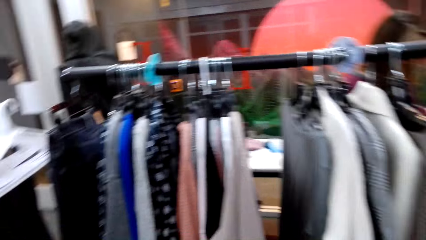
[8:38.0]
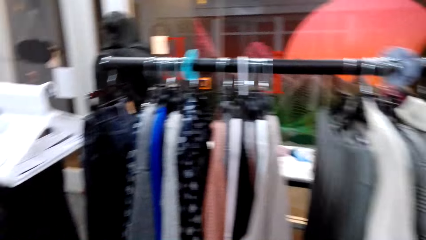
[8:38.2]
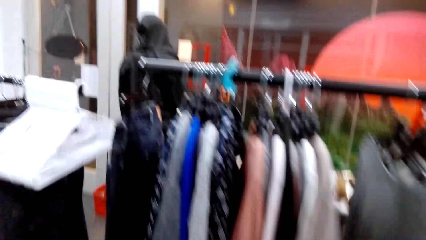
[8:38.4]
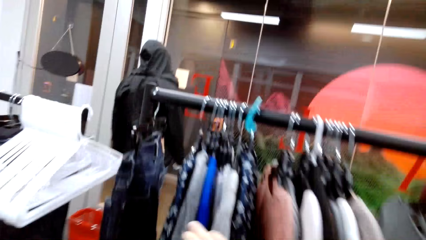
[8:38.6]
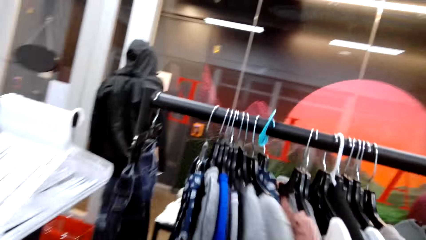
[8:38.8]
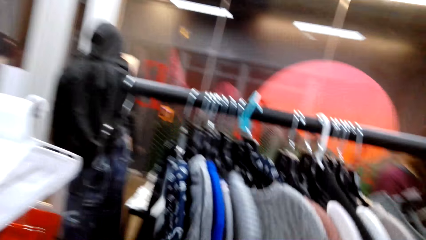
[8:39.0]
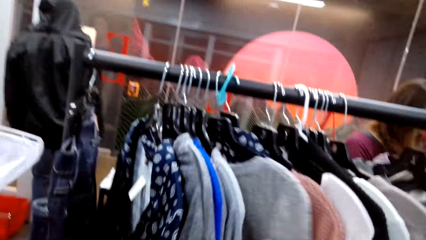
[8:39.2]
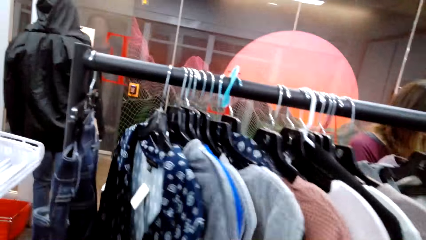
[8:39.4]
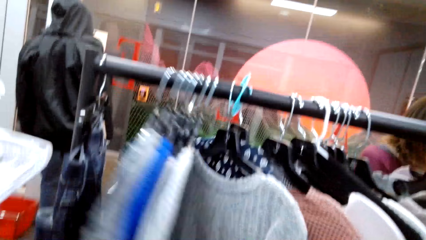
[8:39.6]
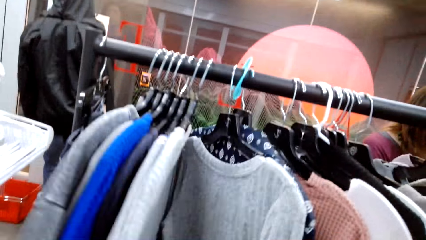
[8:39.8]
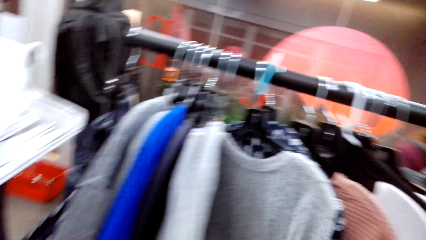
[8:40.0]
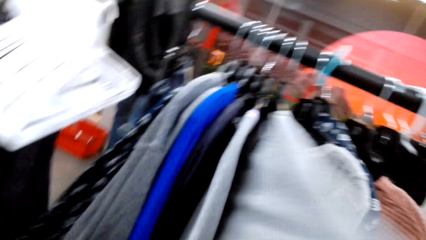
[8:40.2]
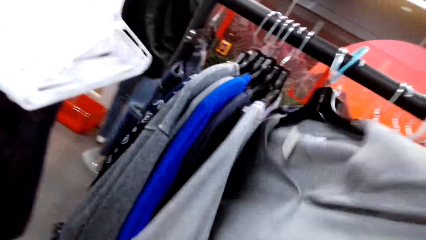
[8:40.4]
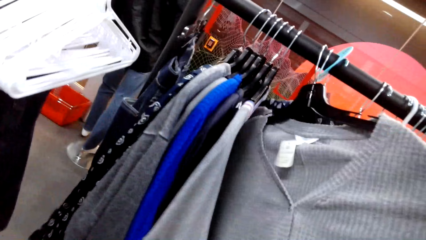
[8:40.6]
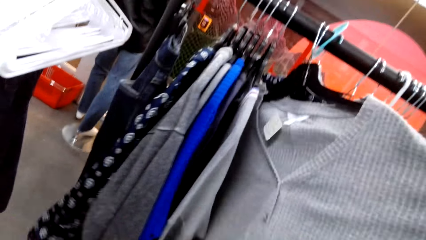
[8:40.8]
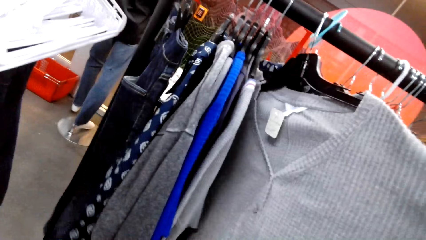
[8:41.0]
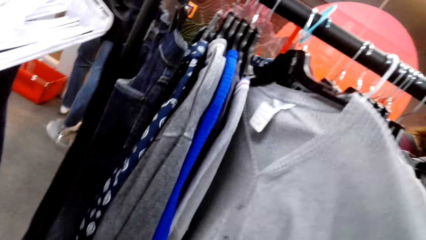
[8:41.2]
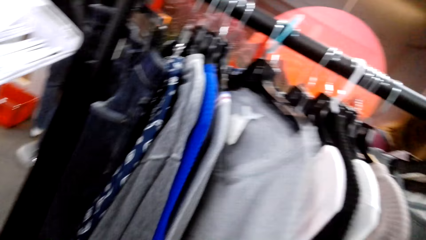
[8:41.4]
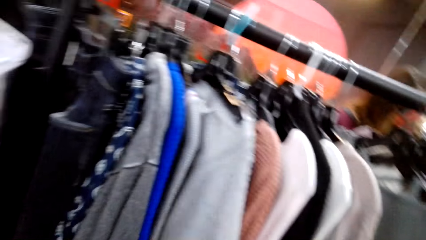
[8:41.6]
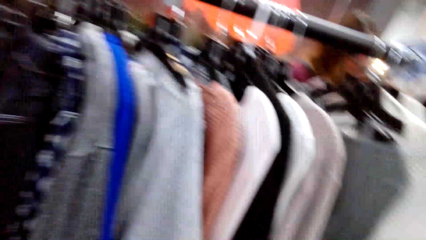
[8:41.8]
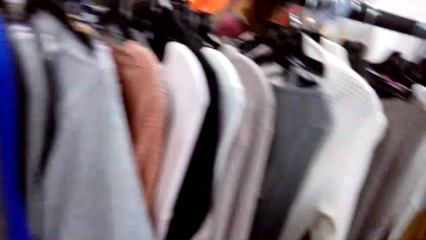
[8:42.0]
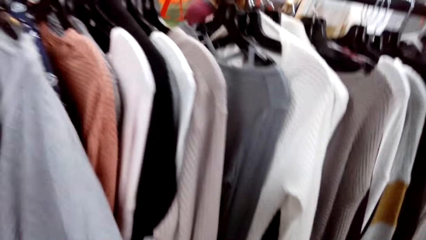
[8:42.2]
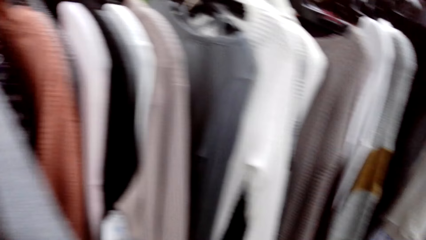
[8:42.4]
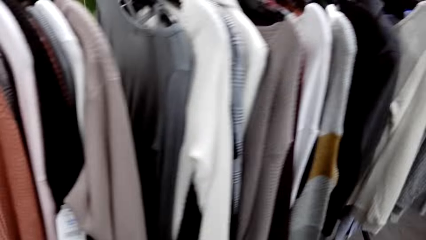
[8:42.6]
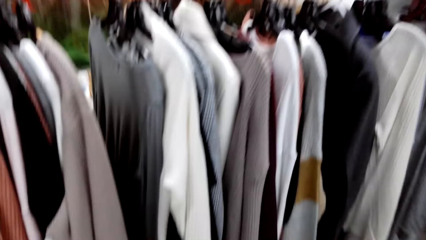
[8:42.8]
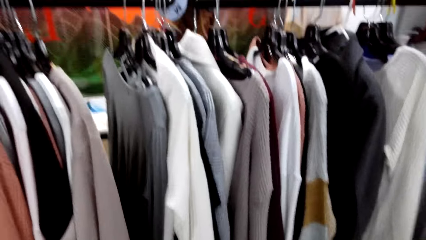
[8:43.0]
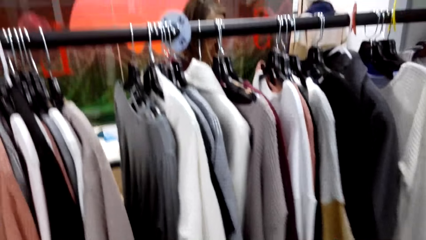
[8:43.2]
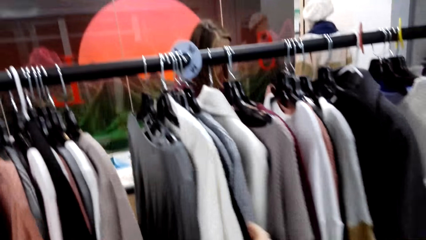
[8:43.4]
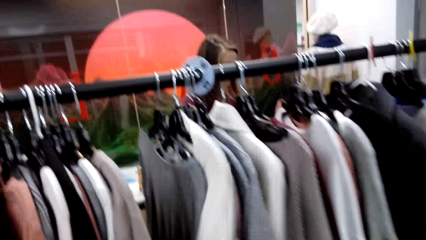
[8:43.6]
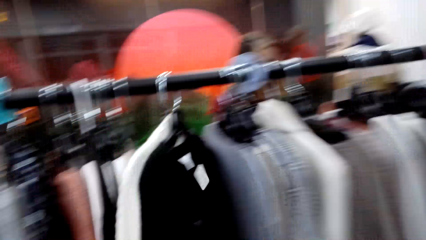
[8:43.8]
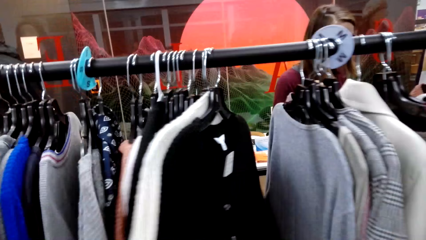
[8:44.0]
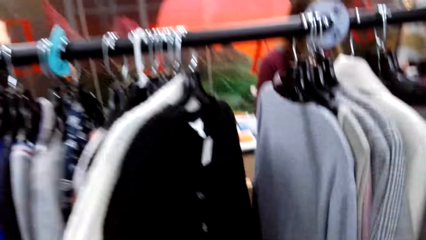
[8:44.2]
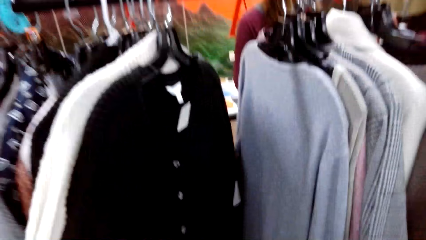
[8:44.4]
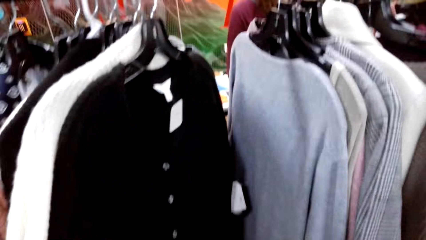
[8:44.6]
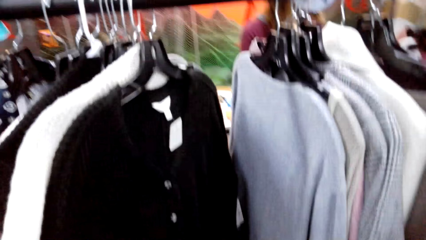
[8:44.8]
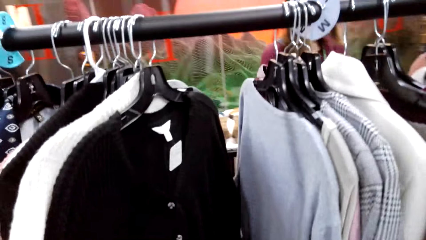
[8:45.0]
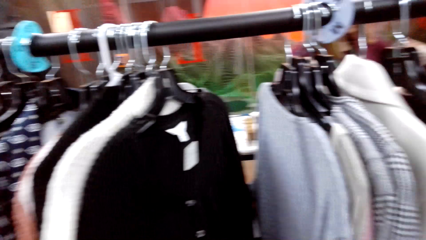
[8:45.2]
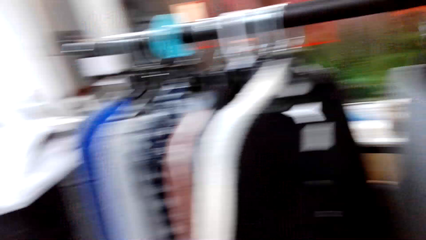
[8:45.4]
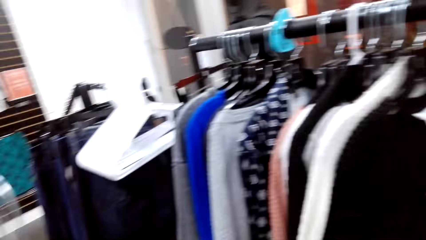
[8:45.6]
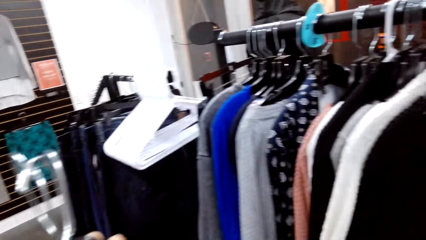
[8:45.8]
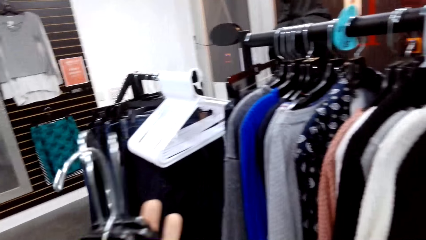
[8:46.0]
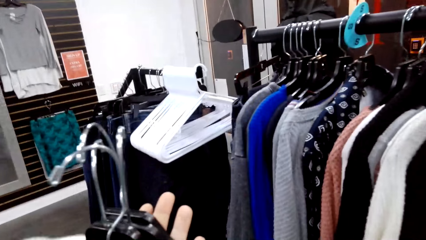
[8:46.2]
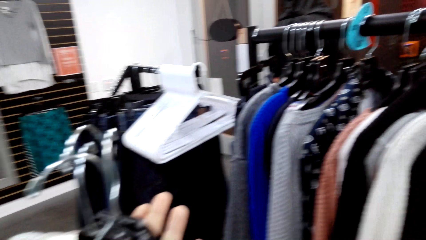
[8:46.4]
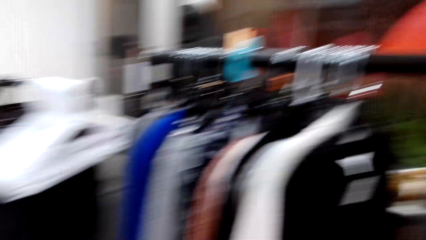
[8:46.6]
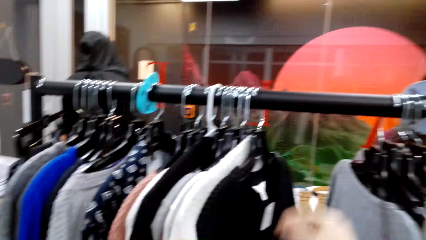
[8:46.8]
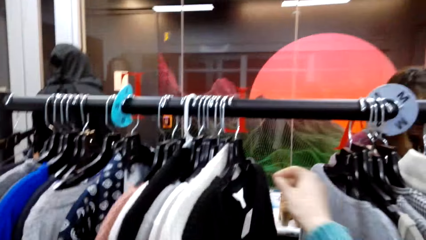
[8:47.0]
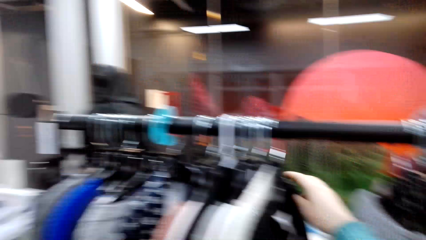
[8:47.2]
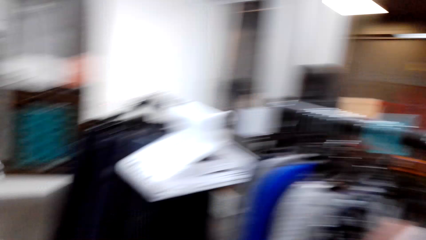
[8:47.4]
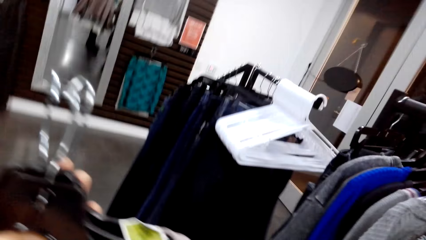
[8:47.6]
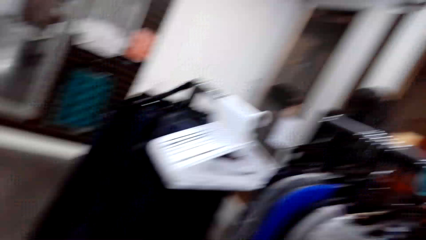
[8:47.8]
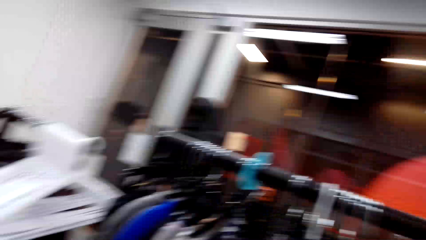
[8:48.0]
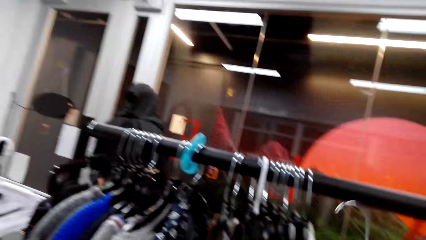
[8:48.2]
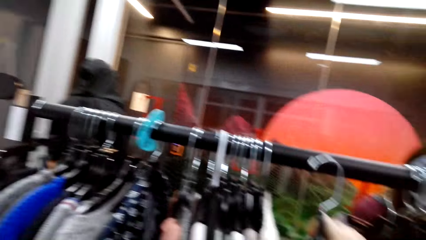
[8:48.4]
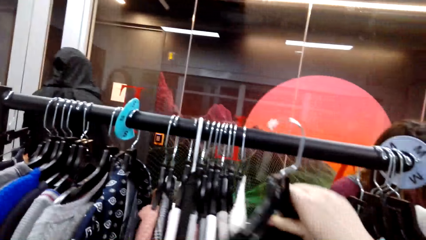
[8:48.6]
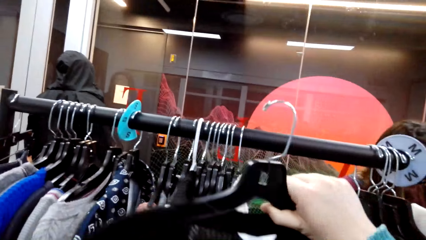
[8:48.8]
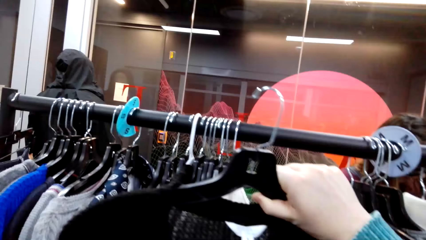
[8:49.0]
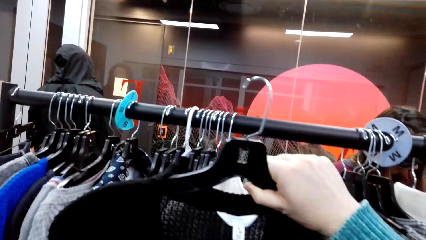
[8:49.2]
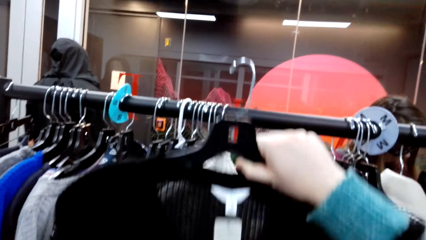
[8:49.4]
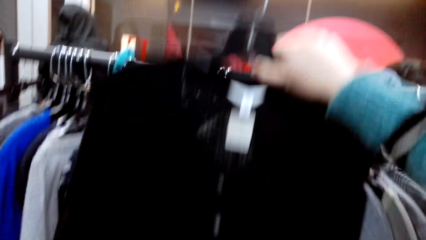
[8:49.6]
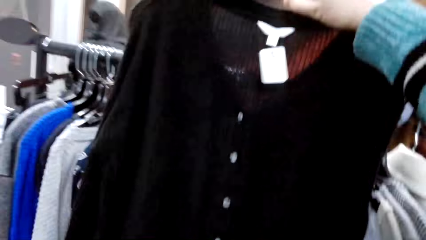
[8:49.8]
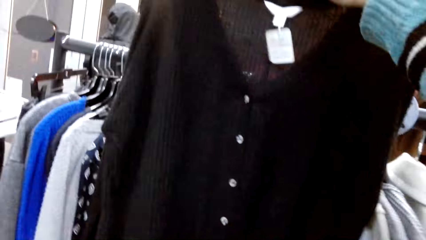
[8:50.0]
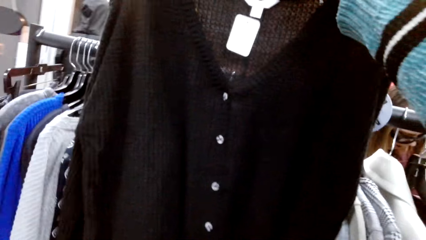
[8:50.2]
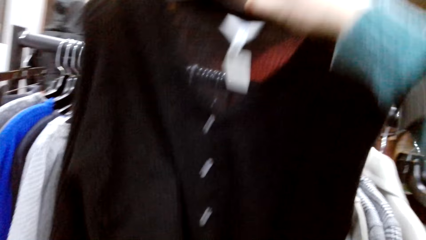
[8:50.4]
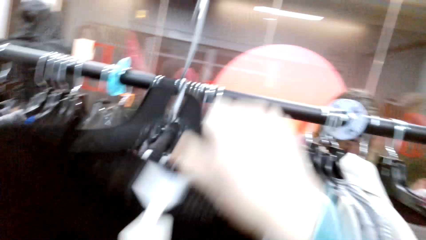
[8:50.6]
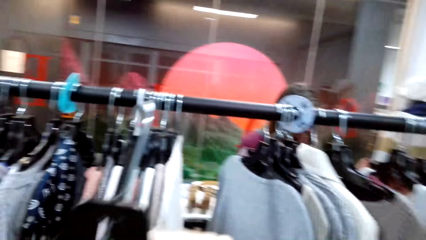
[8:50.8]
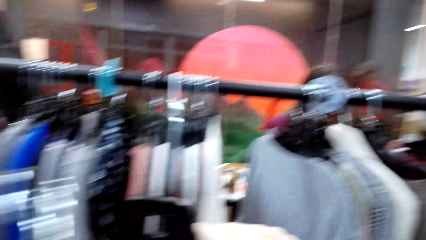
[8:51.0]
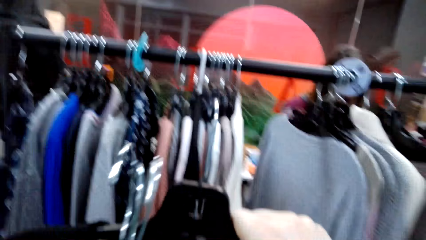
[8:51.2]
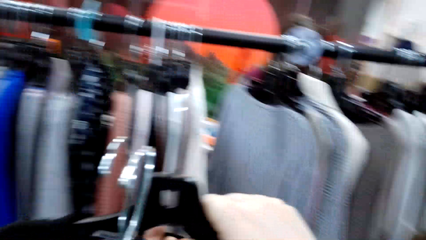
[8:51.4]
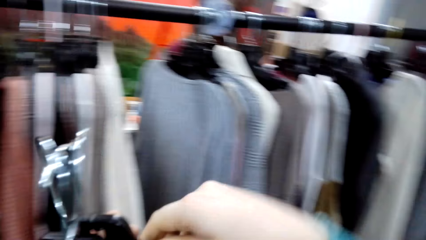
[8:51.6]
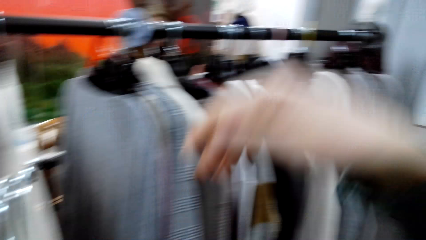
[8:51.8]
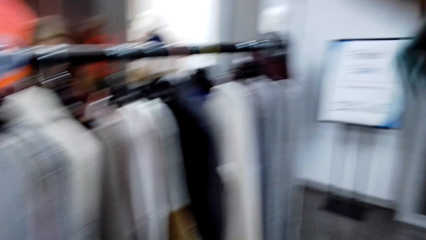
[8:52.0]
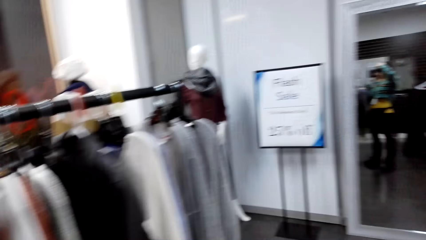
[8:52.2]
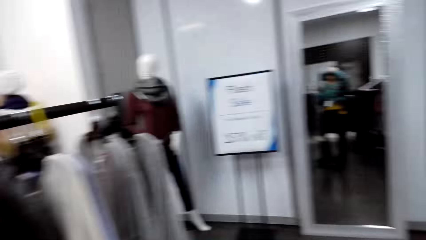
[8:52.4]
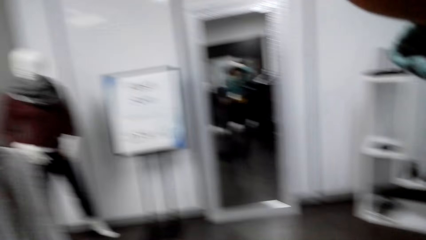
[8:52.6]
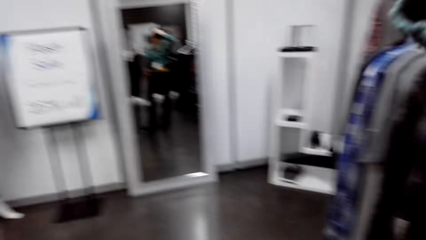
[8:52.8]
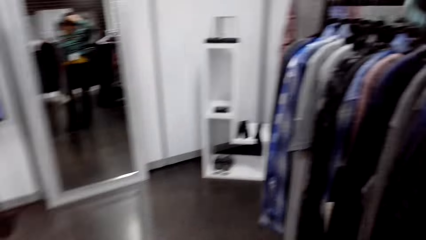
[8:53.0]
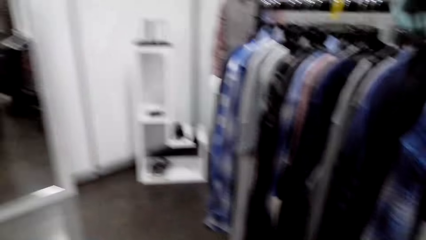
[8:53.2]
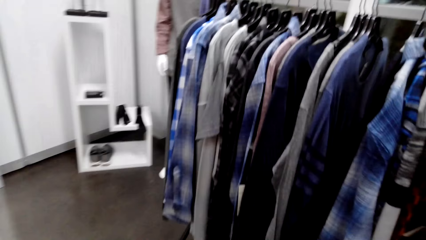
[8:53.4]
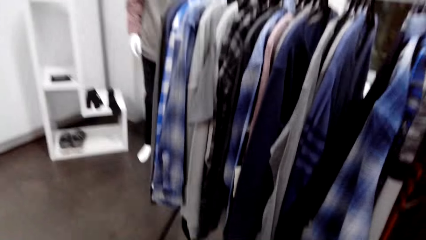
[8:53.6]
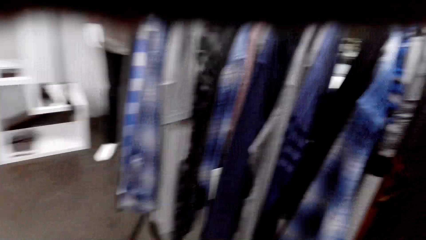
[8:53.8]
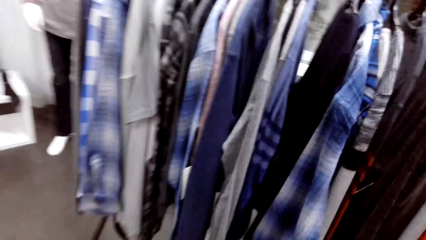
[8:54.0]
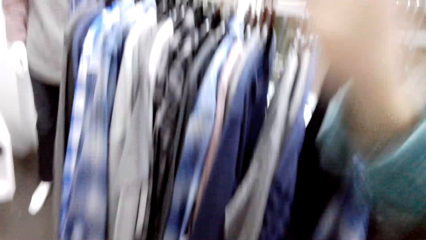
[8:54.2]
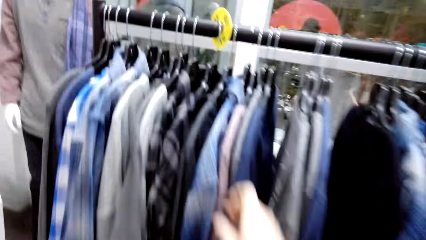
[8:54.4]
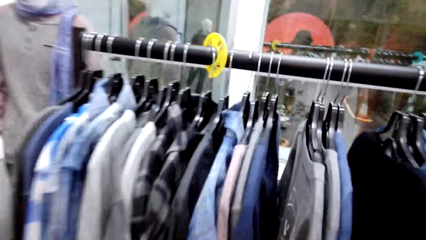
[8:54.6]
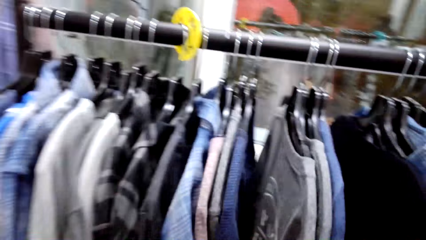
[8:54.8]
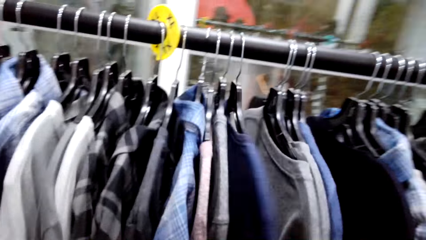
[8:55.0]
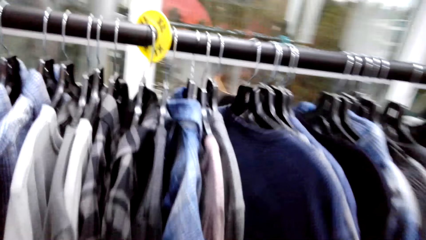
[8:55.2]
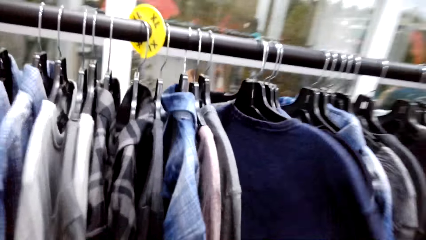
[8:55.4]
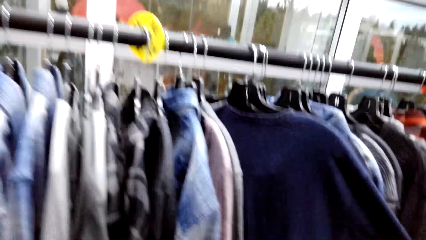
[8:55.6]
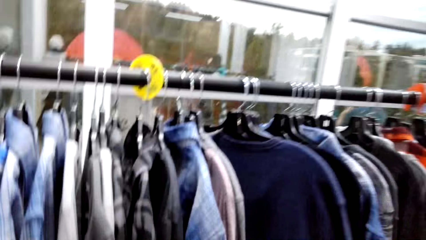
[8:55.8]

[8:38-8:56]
The camera wearer looks through the clothes on the clothing rack. They check the sweatshirt. They walk around the store. They check the sweater. They look around the store. They take the sweater top from the clothing rack. They check the sweater. They hold the sweater top with other sweater tops. They walk around the store. They turn around. They look through the clothes on the clothing rack.
